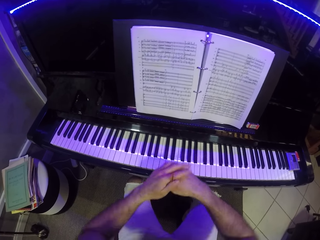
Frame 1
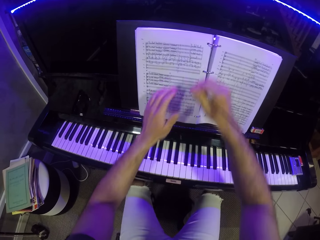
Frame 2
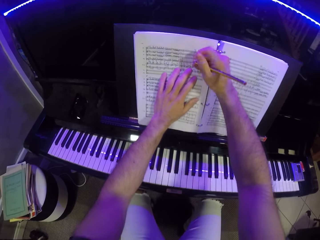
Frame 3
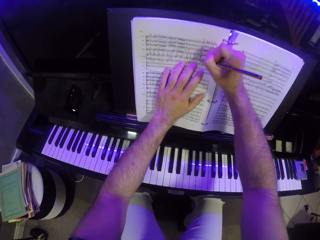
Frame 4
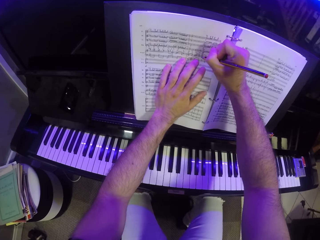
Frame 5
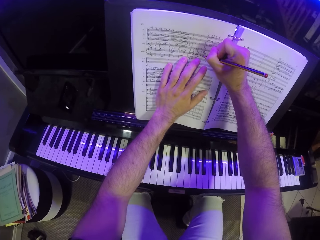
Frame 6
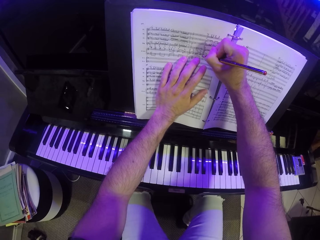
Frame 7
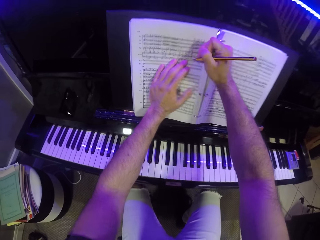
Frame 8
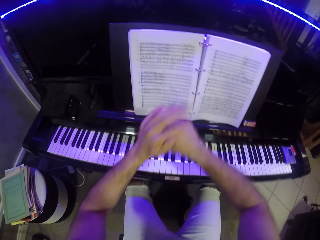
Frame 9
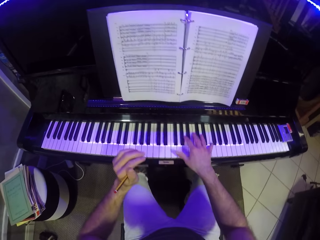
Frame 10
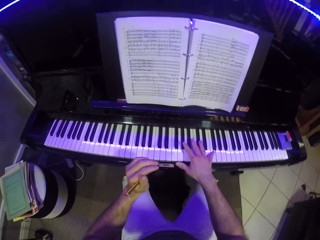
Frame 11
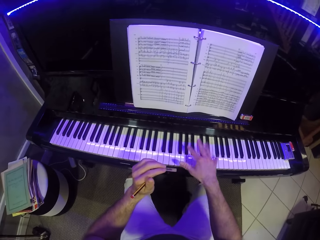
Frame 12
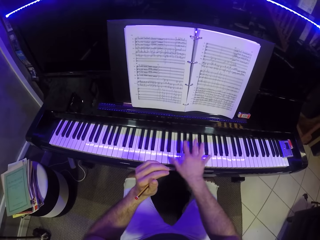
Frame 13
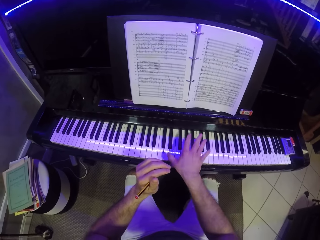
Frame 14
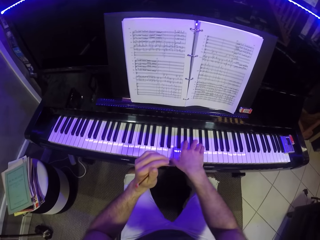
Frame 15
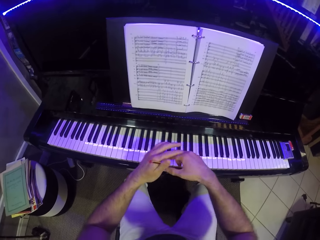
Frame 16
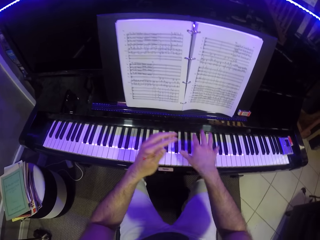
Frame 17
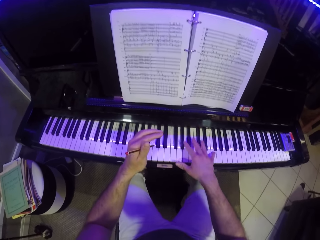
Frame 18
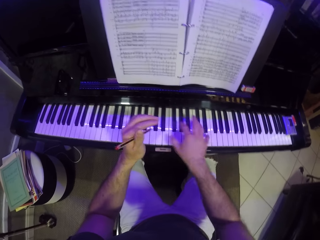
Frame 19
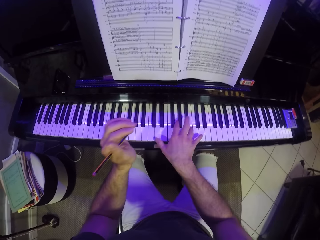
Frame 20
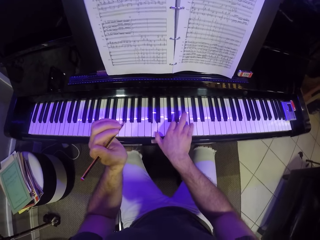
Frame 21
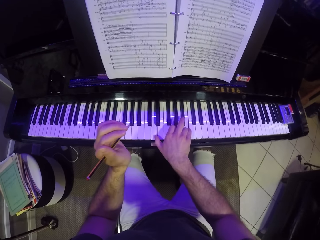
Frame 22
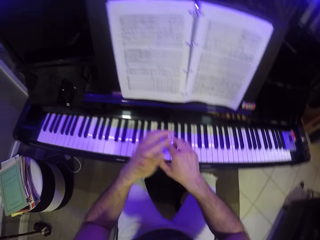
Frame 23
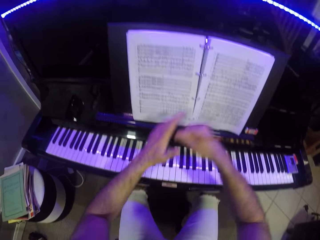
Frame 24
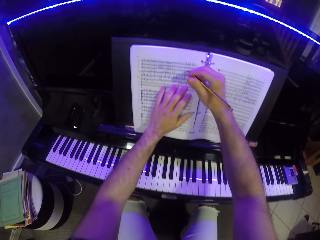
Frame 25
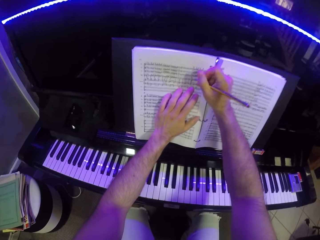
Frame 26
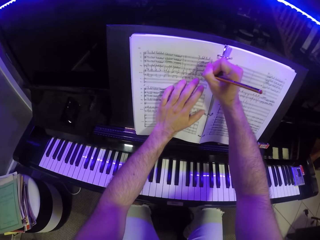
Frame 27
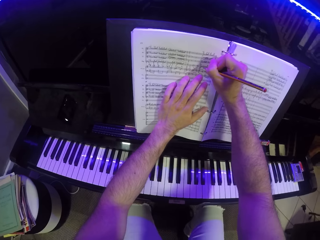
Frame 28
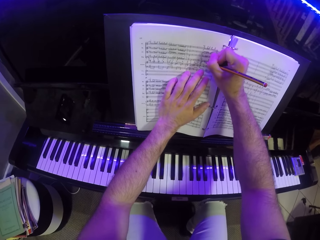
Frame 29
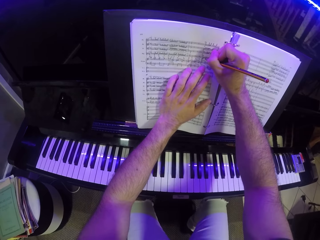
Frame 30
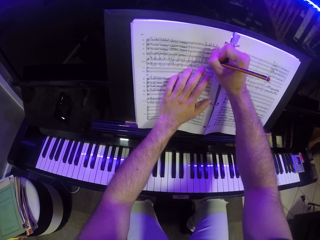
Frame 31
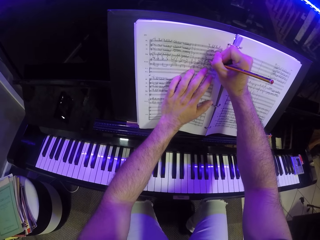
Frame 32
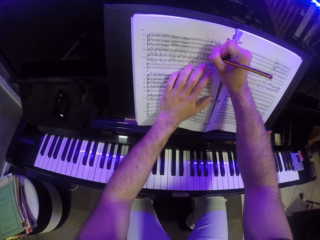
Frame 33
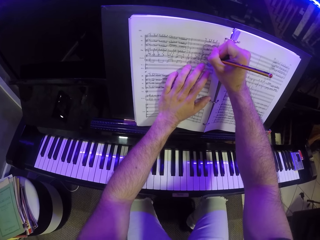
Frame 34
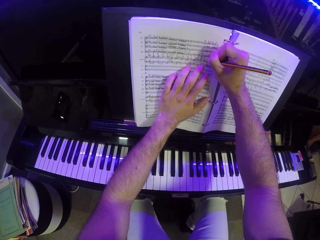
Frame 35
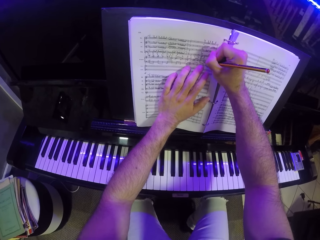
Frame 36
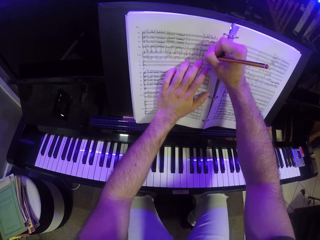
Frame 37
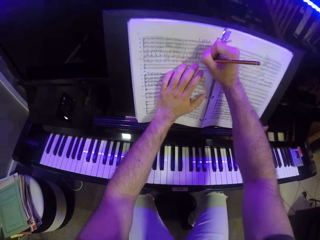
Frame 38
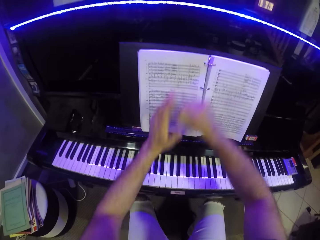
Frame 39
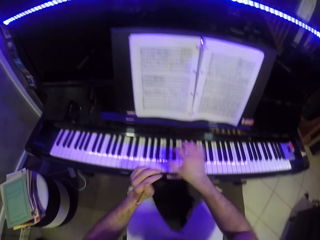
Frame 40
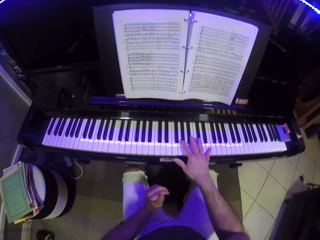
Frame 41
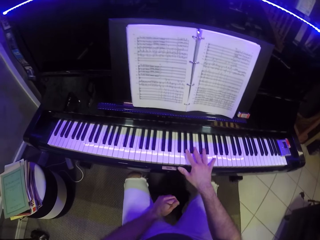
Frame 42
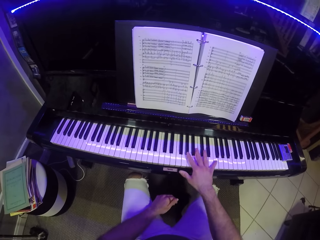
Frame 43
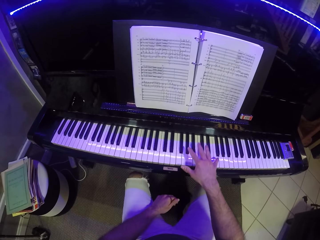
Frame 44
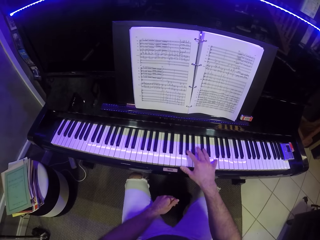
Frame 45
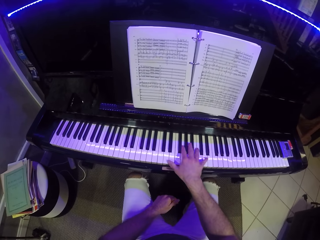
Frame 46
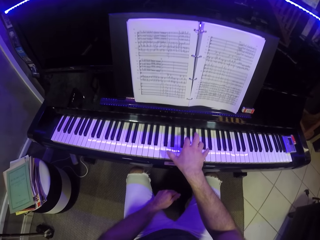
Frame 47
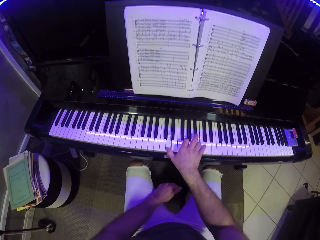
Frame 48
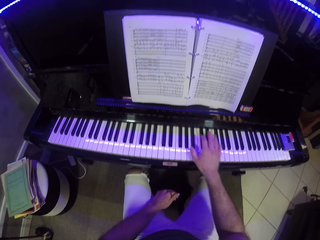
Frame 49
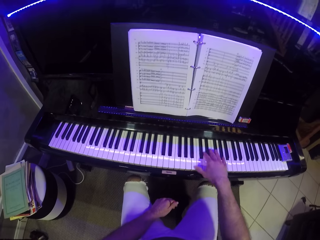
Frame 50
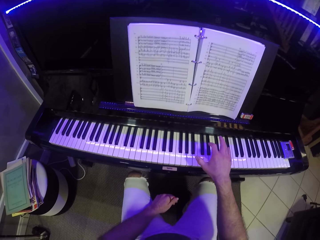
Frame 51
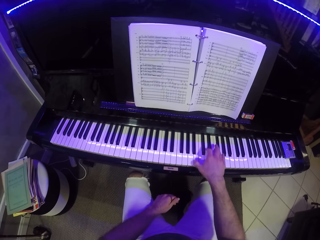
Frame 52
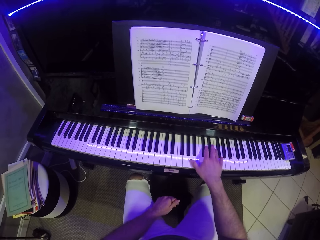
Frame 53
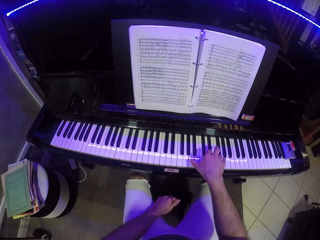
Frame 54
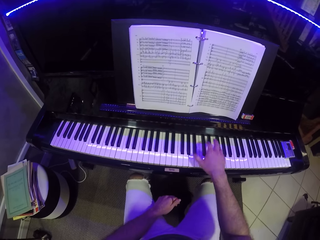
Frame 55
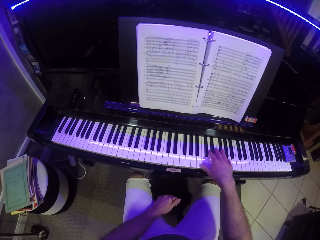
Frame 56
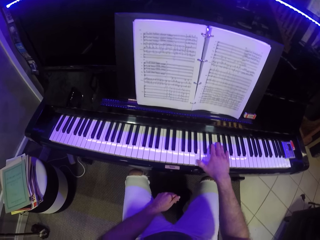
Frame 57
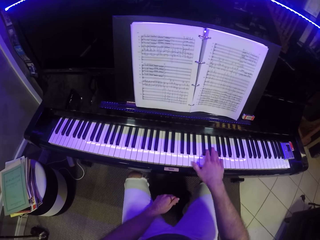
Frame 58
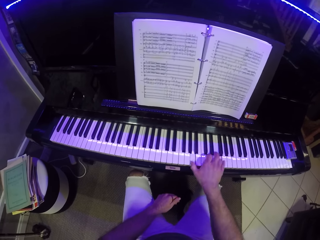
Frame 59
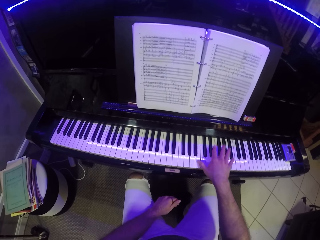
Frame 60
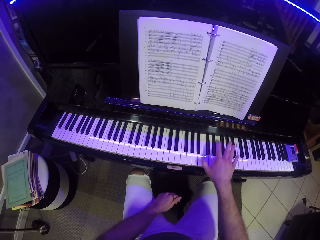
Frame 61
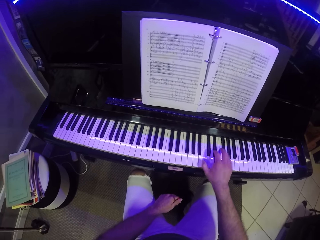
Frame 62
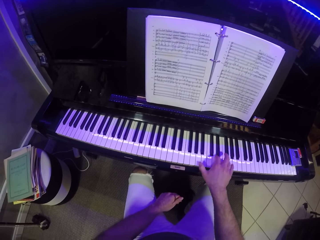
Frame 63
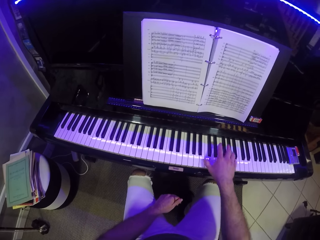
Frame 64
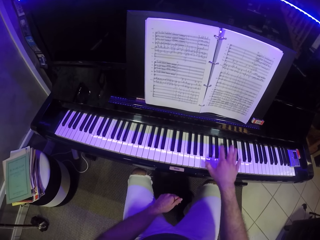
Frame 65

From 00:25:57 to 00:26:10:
The camera wearer passes the pencil from his left hand to his right hand. He writes on the music sheet with the pencil with his right hand. He passes the pencil from his right hand to his left hand. He plays the piano with his right hand. He holds the pencil with his left hand. He plays the piano with his right hand. He passes the pencil from his left hand to his right hand. He writes on the music sheet with the pencil with his right hand. He passes the pencil from his right hand to his left hand. He plays the piano with his right hand.

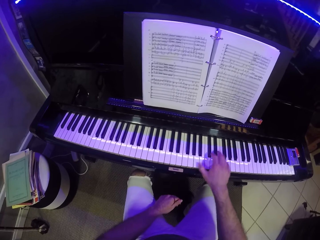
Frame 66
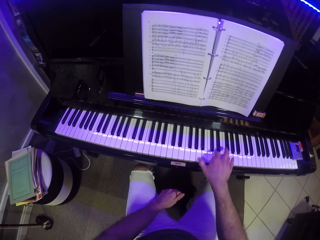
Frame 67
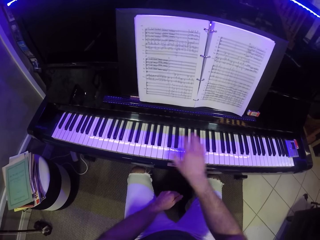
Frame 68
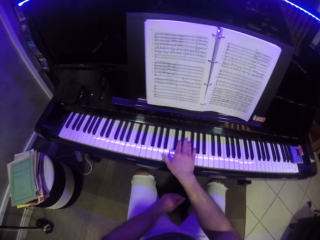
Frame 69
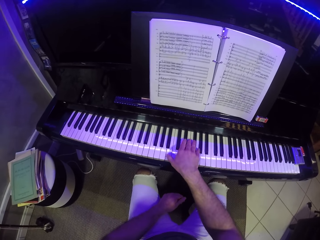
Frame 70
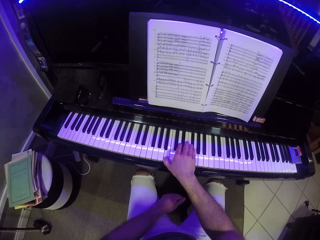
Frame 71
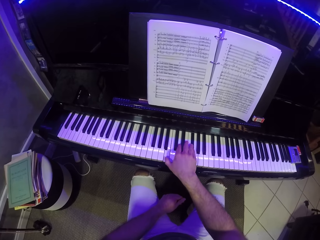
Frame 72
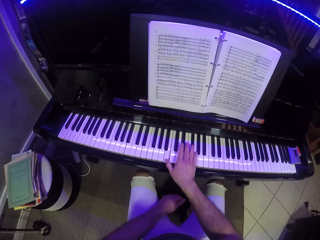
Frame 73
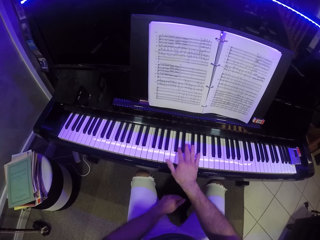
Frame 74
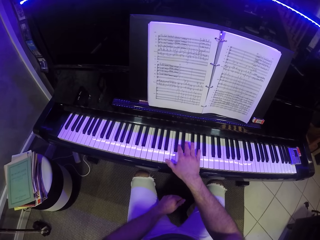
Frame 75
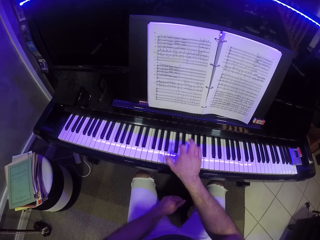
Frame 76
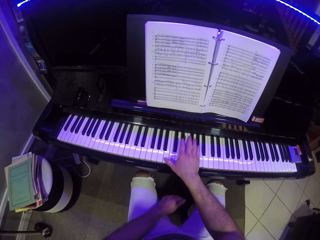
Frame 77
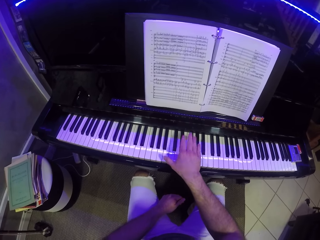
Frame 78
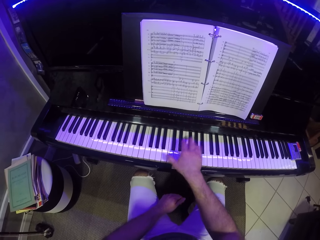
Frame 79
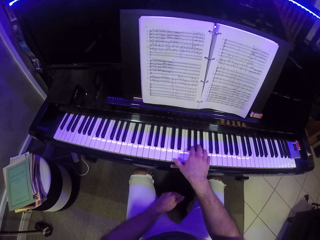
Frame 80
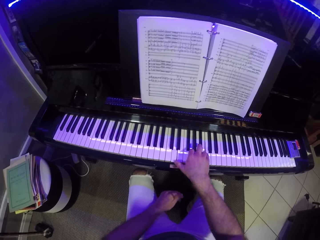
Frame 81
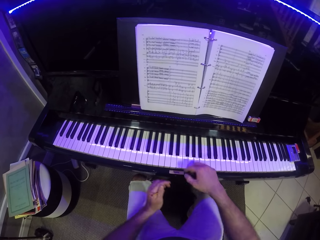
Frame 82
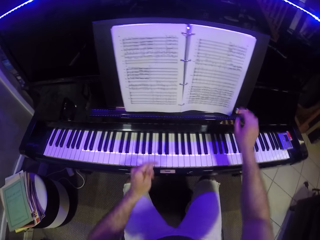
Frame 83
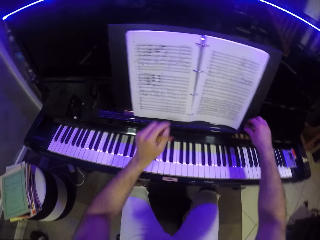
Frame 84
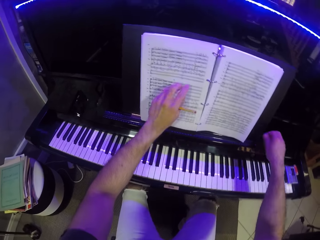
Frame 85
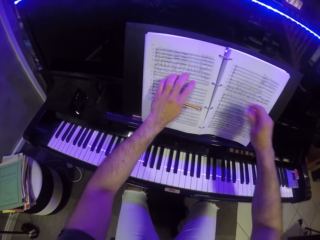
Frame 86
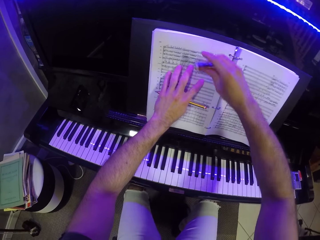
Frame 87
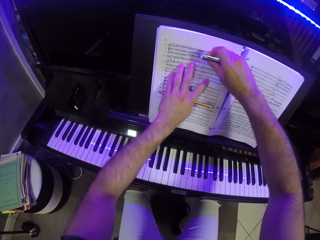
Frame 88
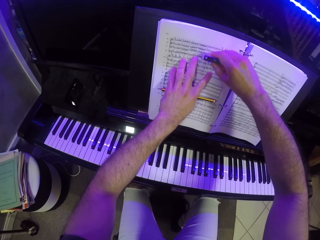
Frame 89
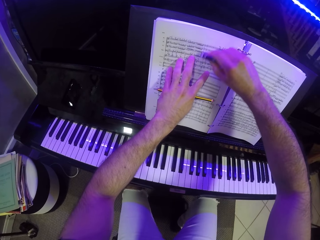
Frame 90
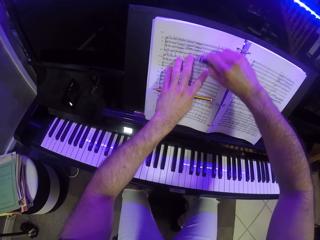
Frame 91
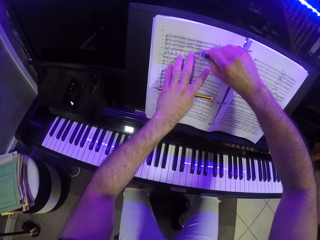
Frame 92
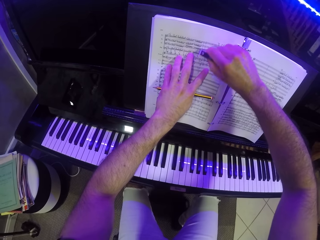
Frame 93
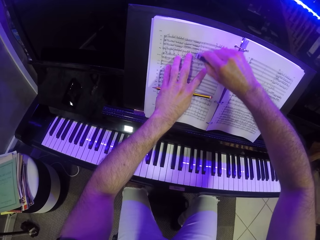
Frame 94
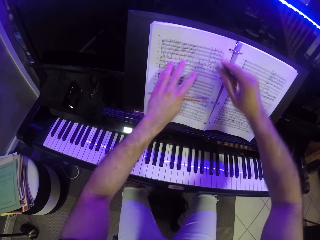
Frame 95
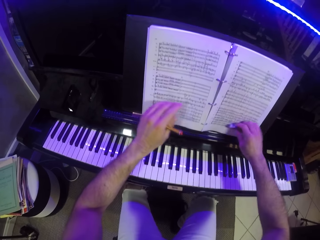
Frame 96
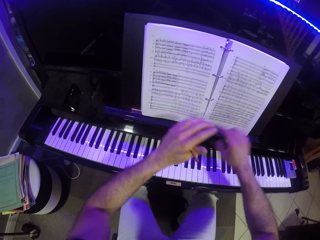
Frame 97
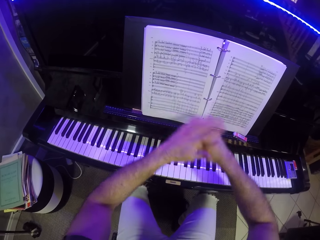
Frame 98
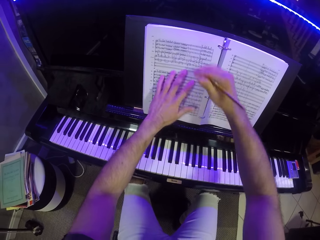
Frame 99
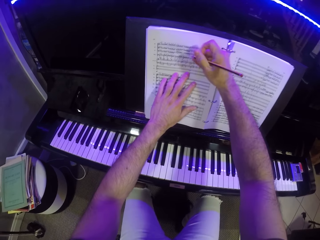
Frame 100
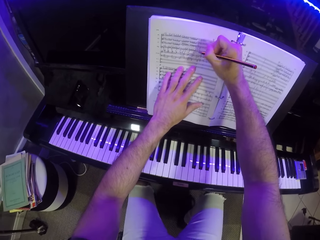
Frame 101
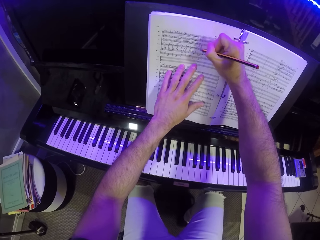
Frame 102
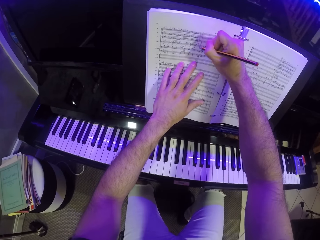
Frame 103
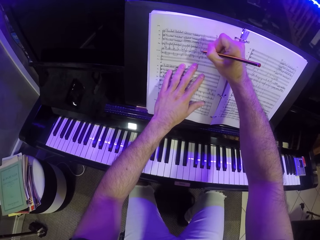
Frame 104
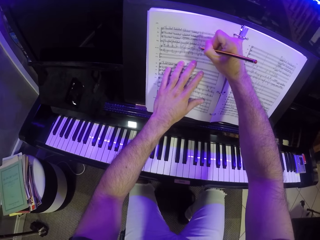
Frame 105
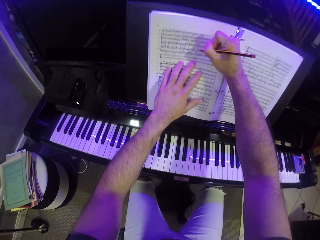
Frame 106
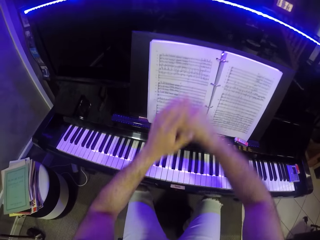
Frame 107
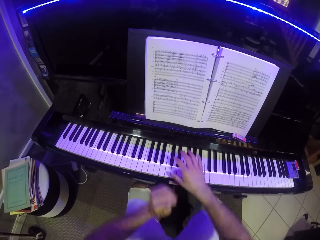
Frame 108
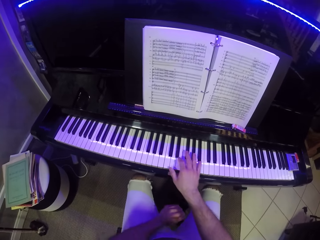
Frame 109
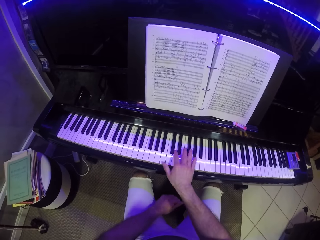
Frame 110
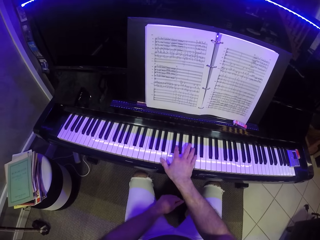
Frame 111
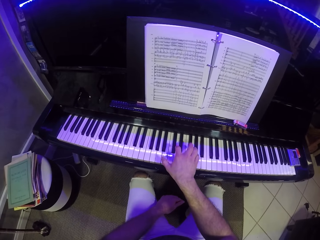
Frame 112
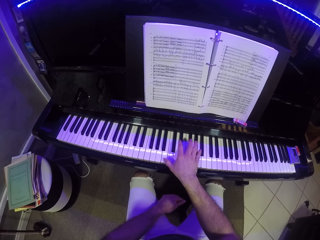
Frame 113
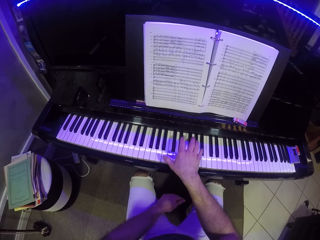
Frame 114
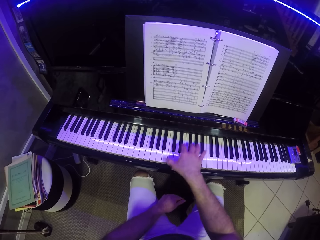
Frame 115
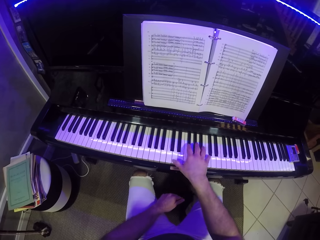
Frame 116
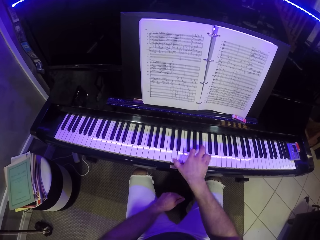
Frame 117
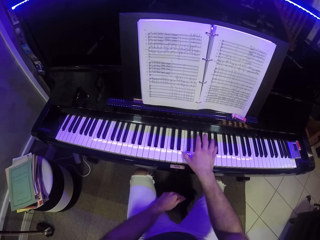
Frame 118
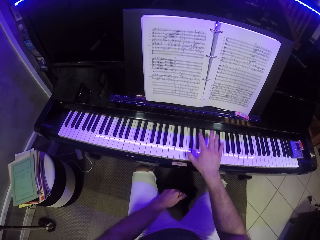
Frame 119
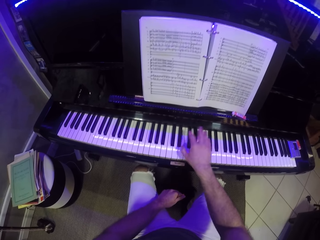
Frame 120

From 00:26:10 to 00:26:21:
The camera wearer picks an eraser on the piano with his right hand. He erases on the music sheet with the eraser with his right hand. He passes the pencil from his left hand to his right hand. He drops the eraser on the piano with his right hand. He writes on the music sheet with the pencil with his right hand. He passes the pencil from his right hand to his left hand. He plays the piano with his right hand.
